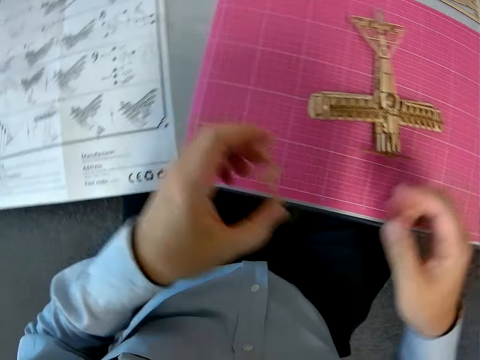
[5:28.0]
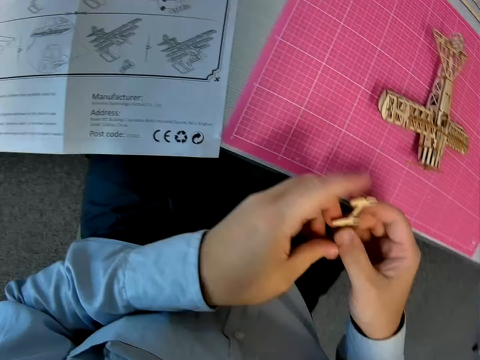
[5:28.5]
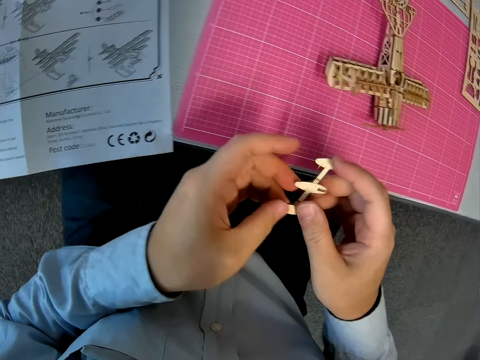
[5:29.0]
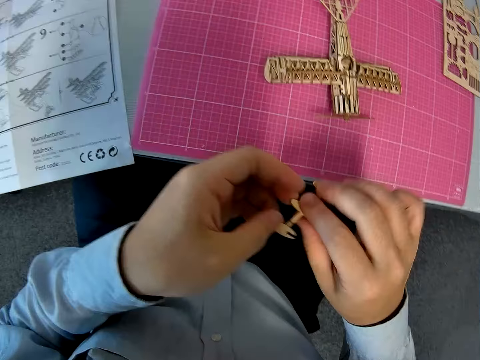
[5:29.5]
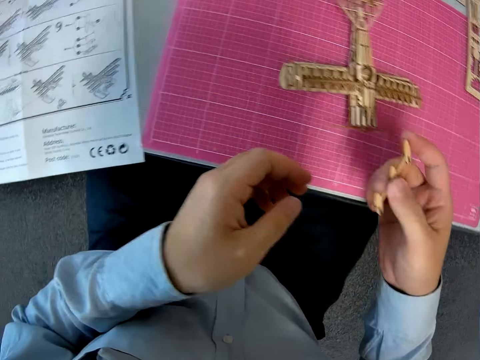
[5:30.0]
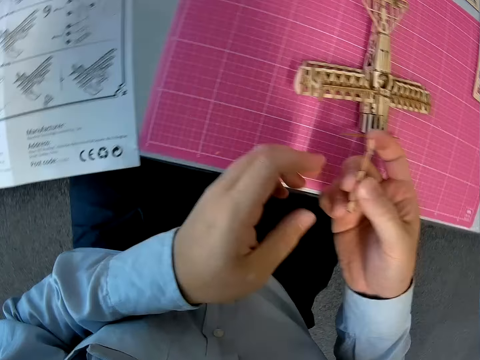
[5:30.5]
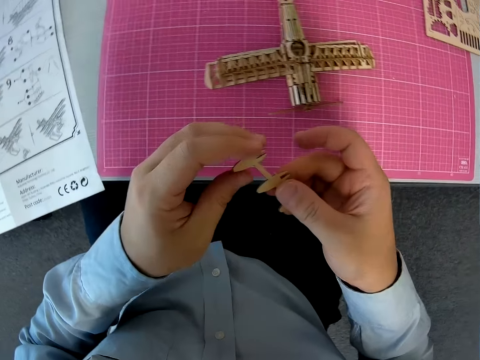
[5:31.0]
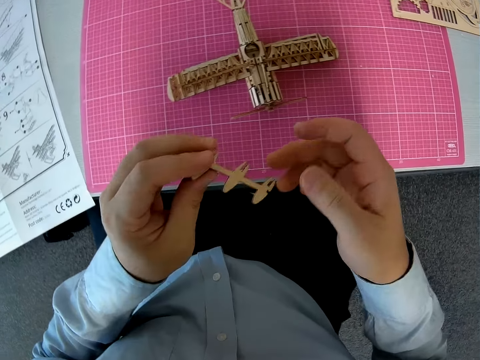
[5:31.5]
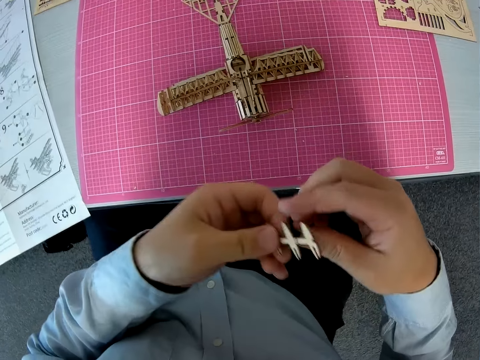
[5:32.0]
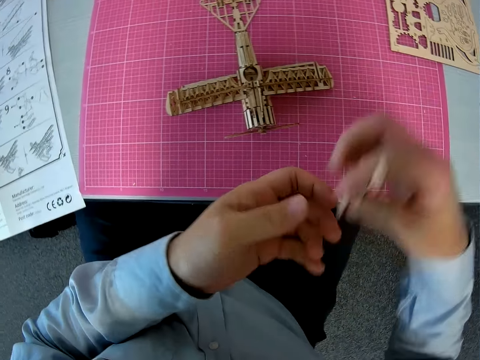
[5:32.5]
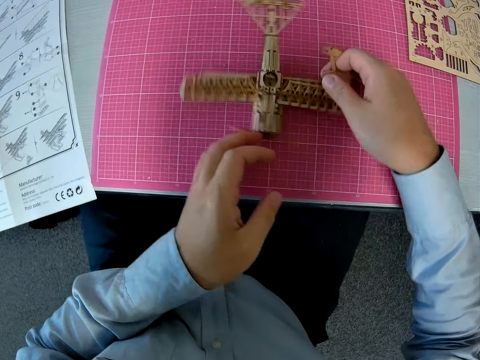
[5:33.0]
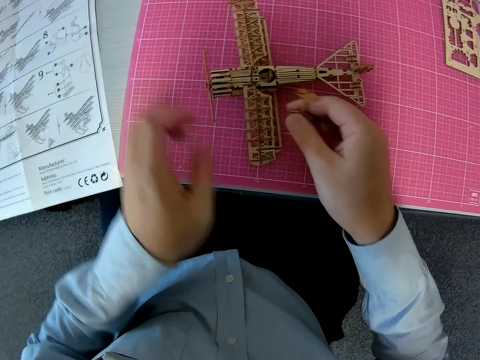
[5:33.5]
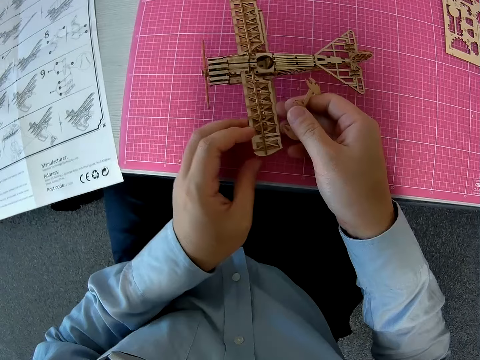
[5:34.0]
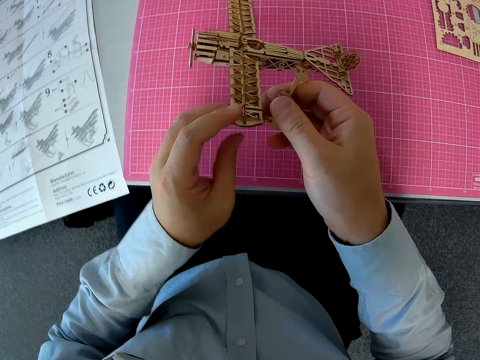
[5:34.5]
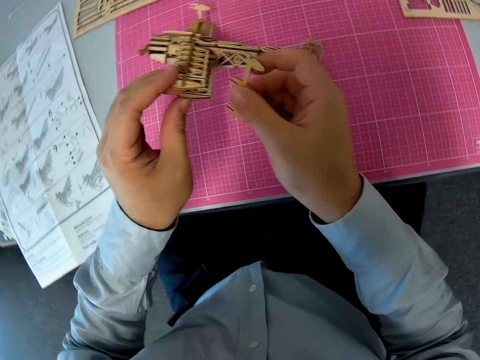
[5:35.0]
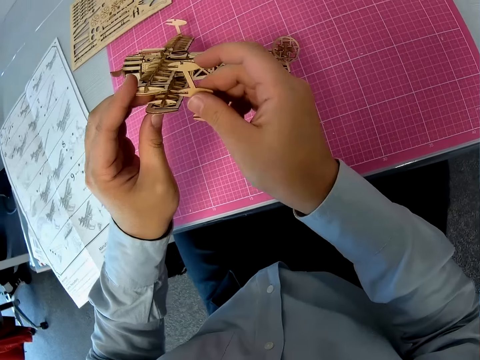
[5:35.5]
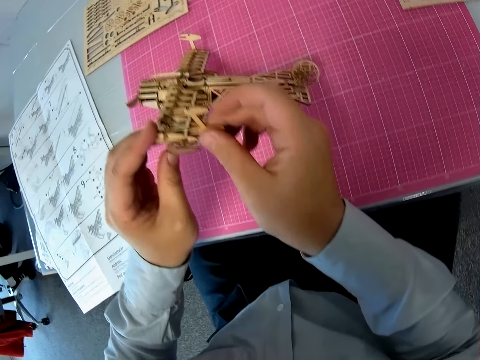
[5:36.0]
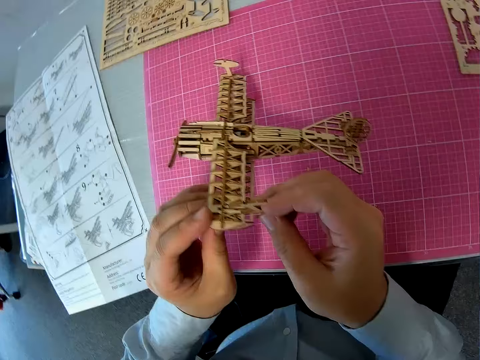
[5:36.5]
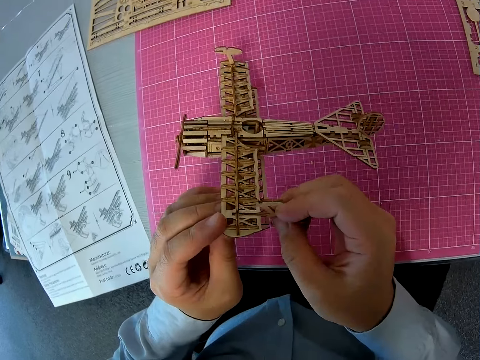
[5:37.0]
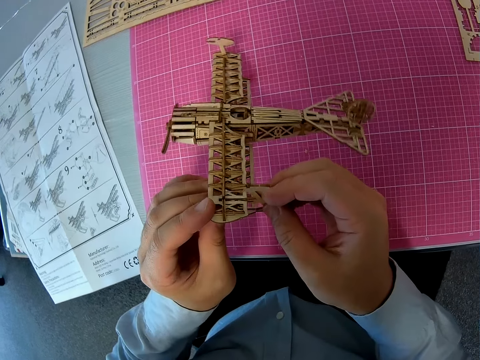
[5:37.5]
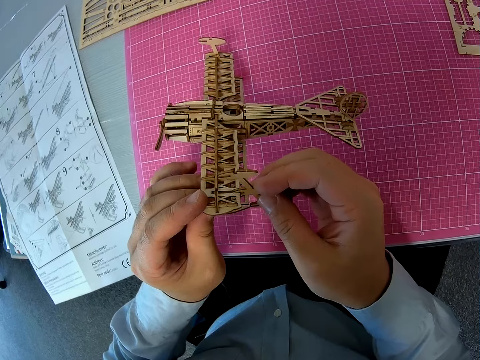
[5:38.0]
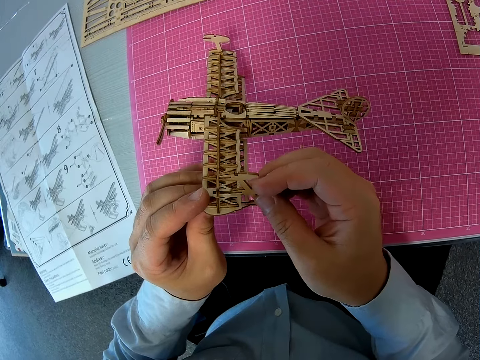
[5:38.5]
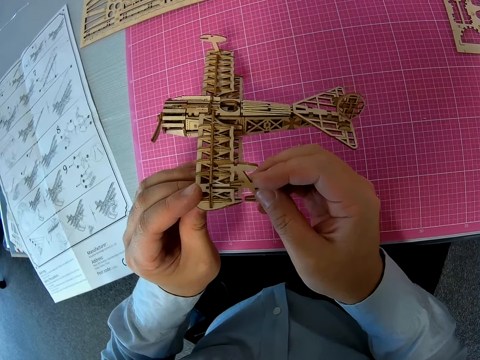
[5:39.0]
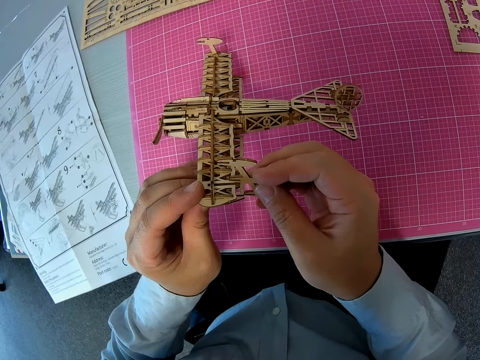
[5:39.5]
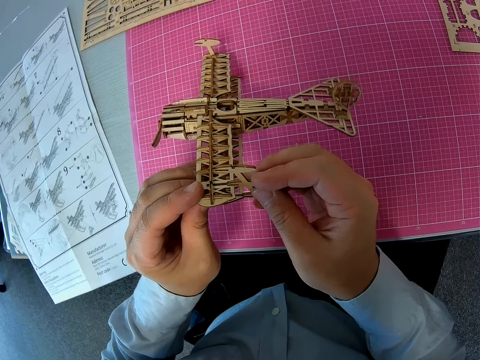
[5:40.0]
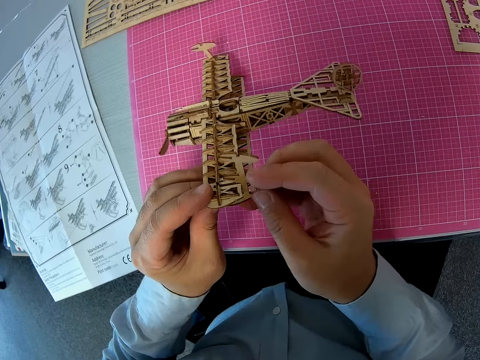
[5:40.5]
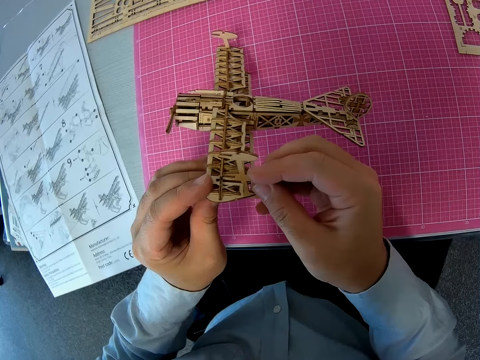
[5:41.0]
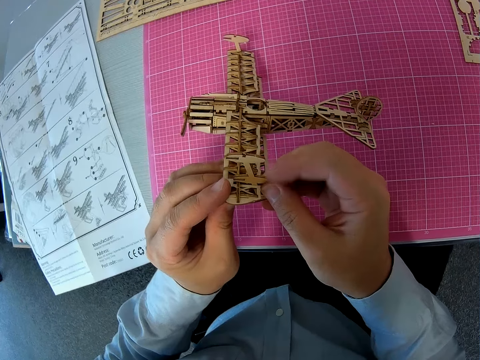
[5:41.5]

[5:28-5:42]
The camera wearer picks another piece from the table. They examine the piece. They turn the plane around. They hold the paper plane model. They fix the piece into the plane.

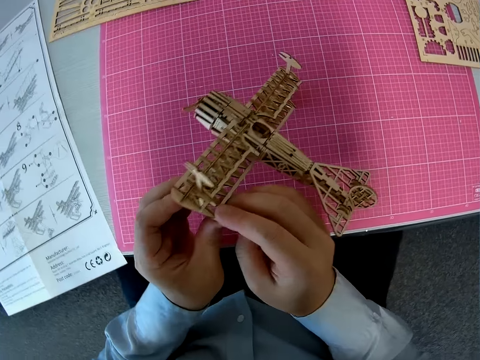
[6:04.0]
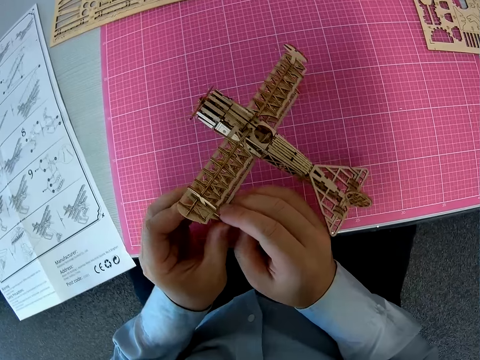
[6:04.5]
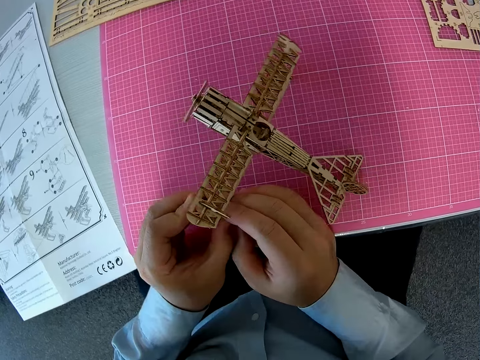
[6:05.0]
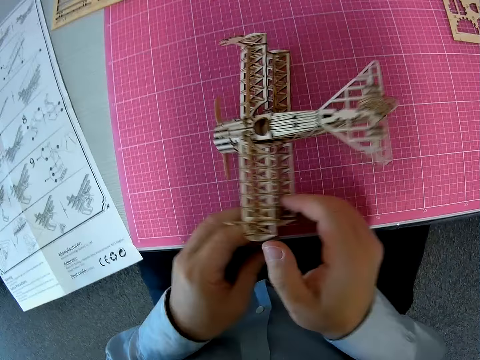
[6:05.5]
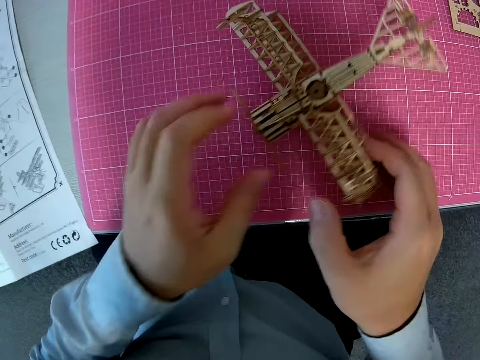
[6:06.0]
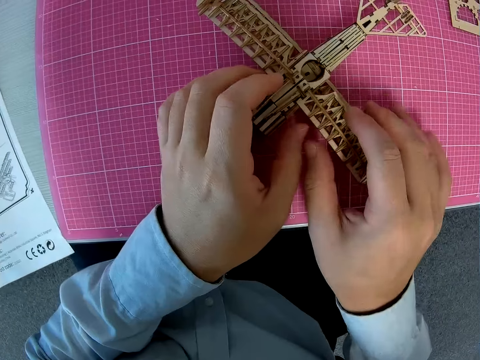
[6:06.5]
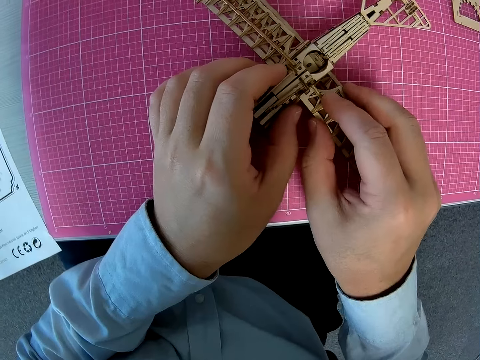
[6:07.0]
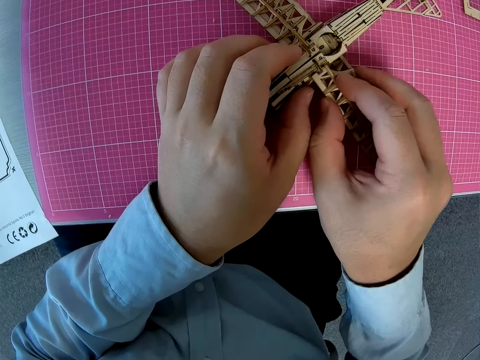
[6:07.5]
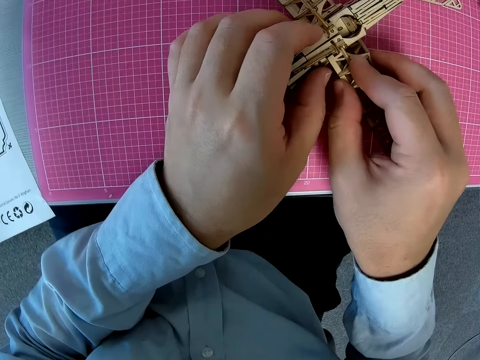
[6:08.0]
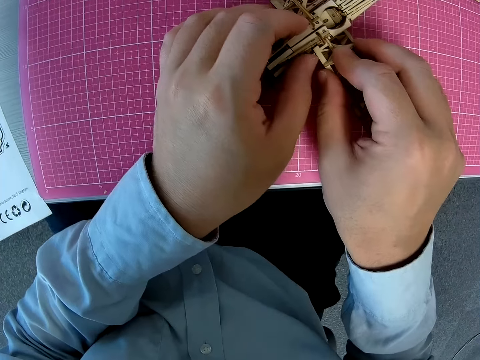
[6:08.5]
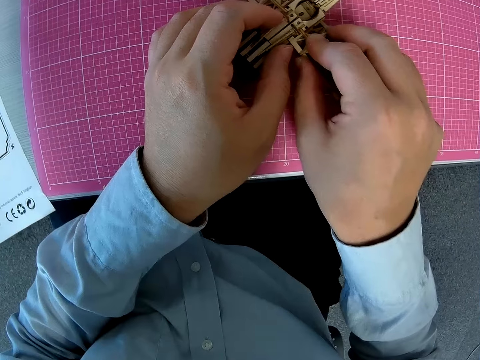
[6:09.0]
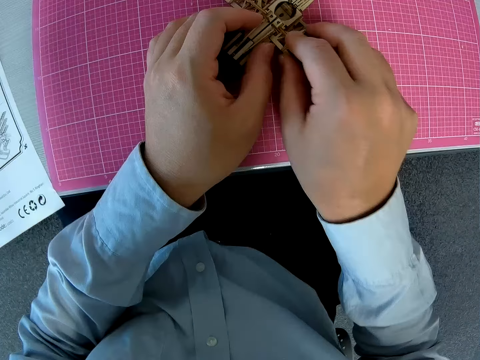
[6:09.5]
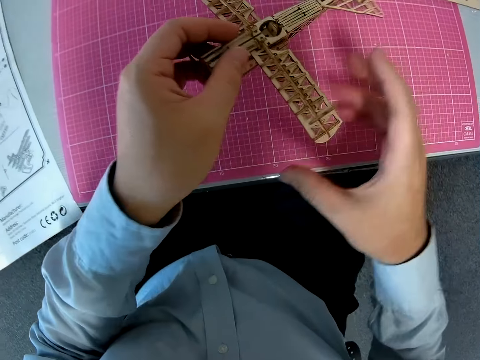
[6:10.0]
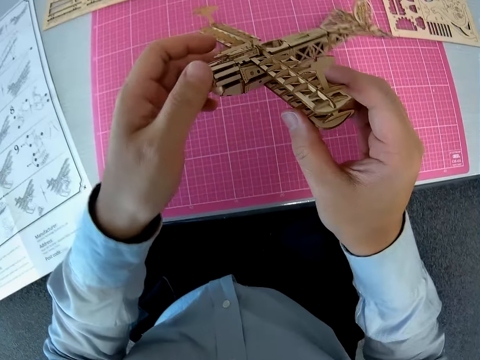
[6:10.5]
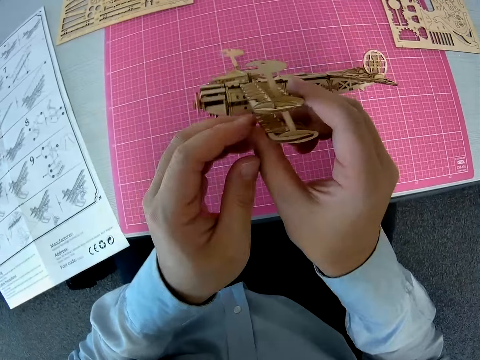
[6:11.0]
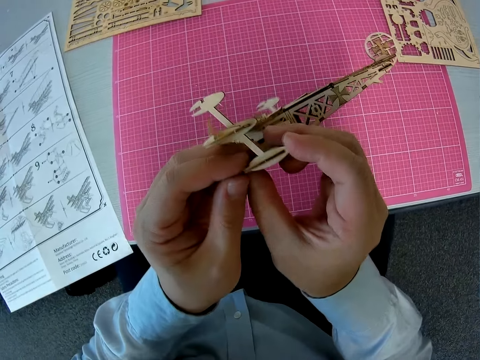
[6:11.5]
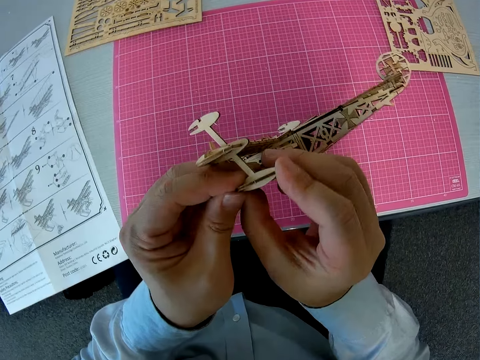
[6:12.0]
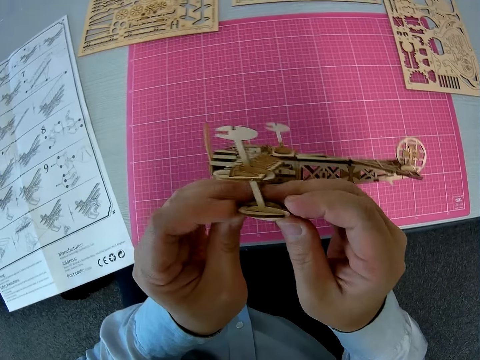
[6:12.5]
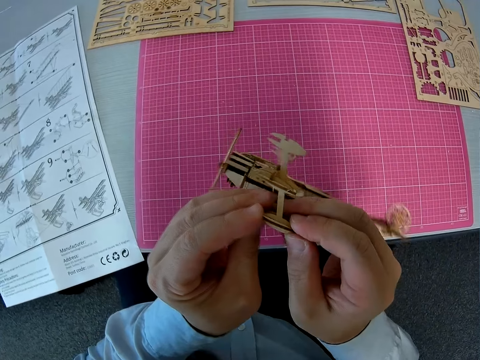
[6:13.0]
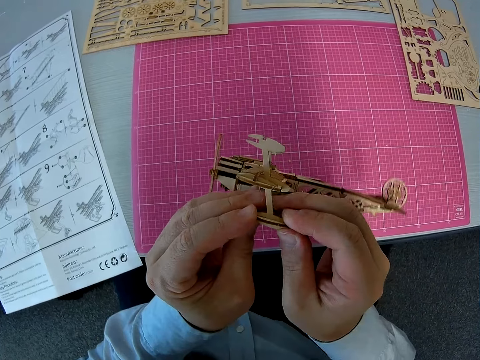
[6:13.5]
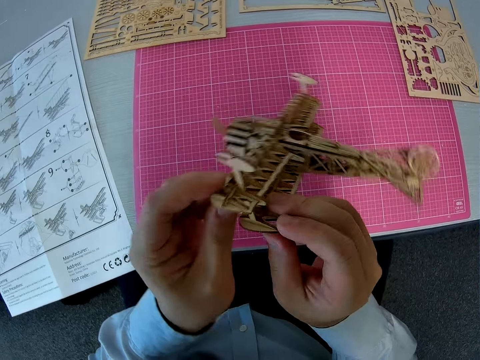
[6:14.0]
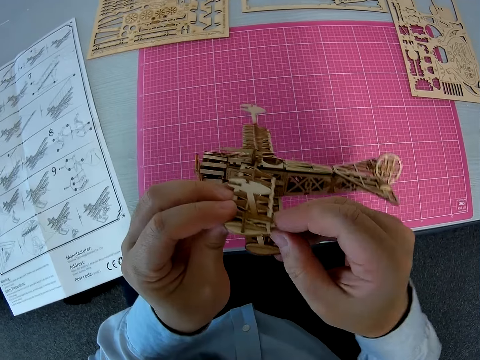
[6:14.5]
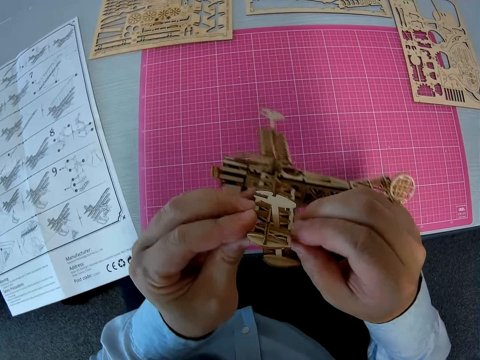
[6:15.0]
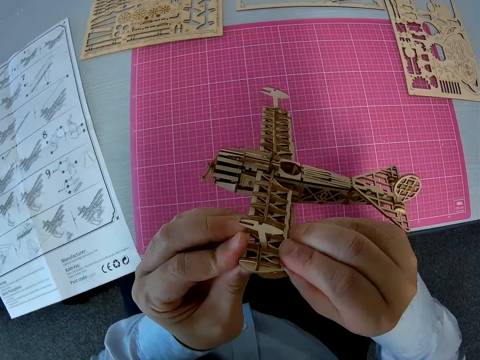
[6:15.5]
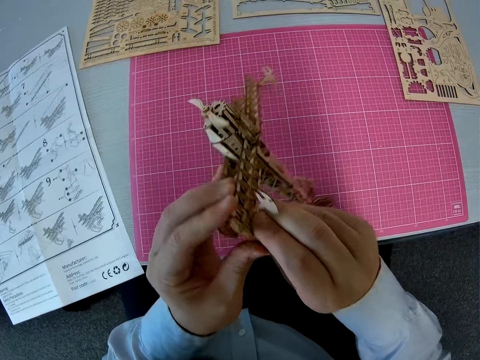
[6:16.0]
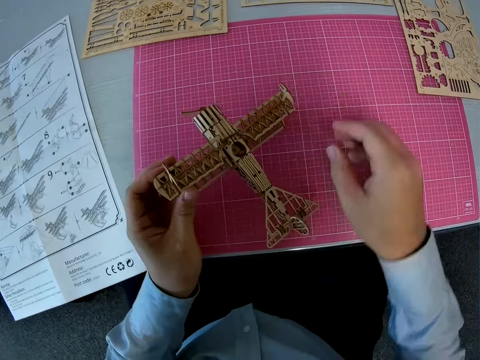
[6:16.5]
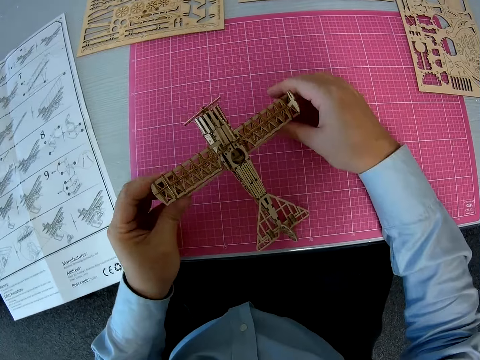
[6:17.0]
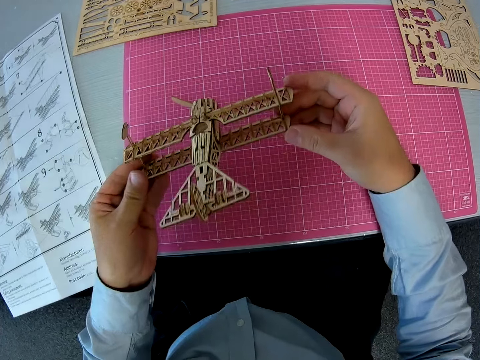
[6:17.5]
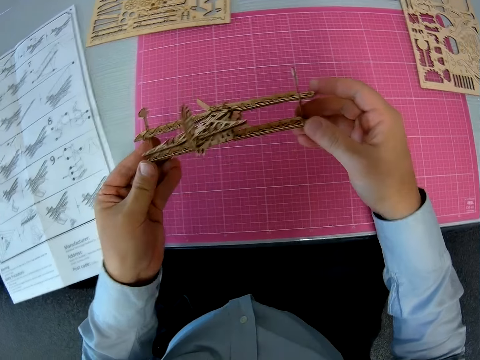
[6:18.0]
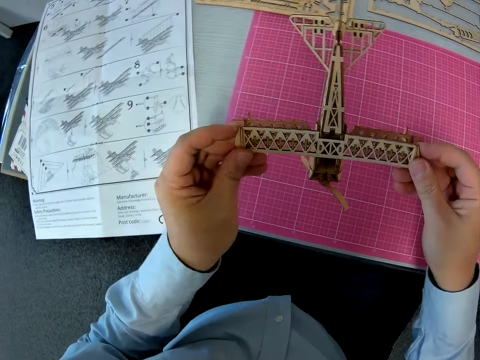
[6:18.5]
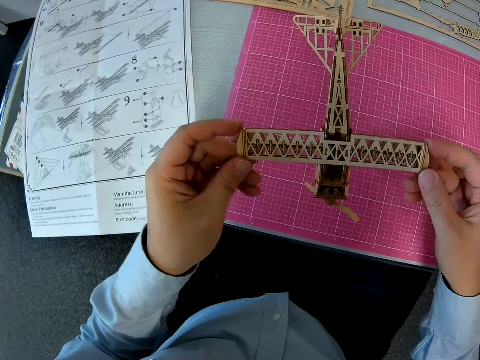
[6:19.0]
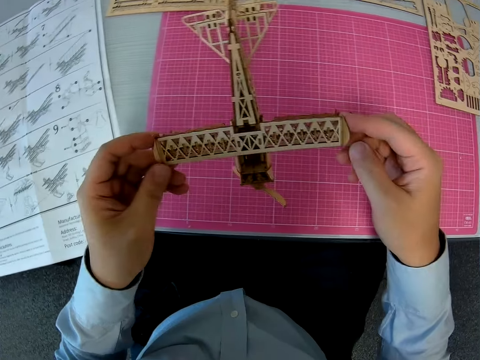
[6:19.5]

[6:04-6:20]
The camera wearer places it on the table. They fix the plane model, pick the plane model from the table, and fix the plane model. They place the plane model on the table. They examine the plane. They hold the plane model and turn the plane model.
